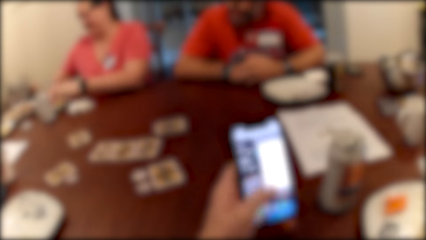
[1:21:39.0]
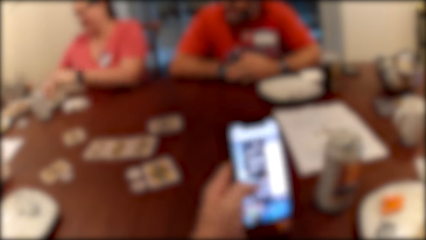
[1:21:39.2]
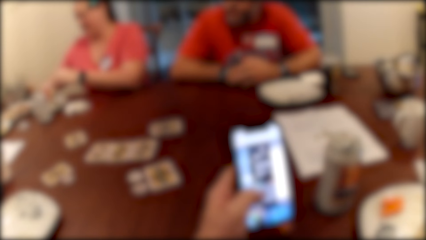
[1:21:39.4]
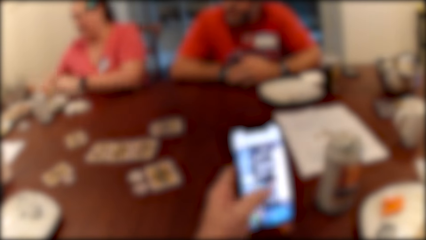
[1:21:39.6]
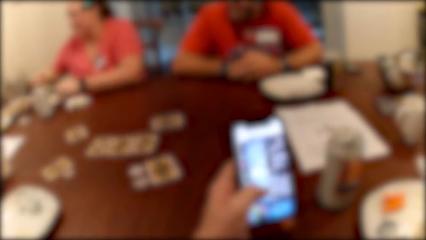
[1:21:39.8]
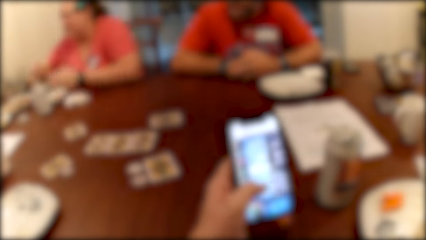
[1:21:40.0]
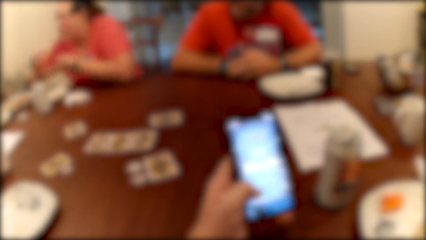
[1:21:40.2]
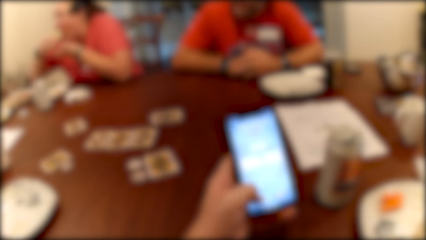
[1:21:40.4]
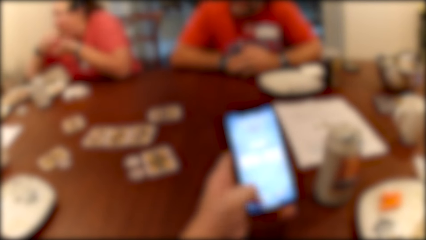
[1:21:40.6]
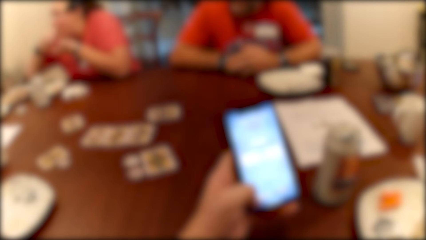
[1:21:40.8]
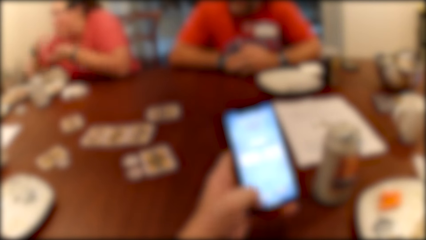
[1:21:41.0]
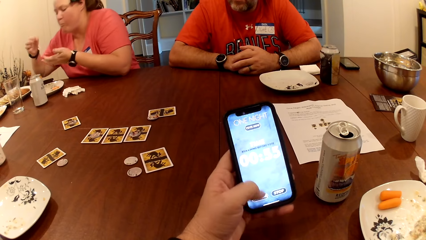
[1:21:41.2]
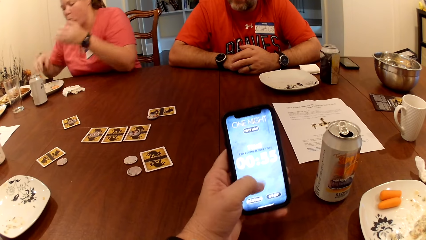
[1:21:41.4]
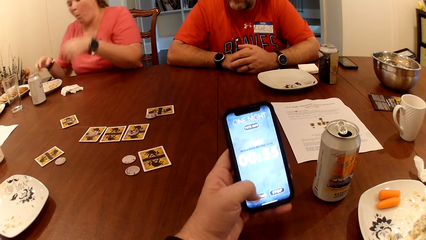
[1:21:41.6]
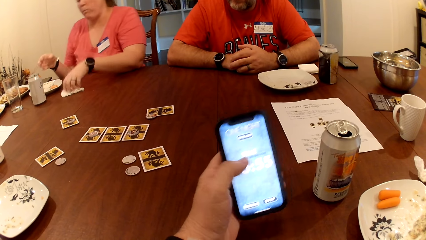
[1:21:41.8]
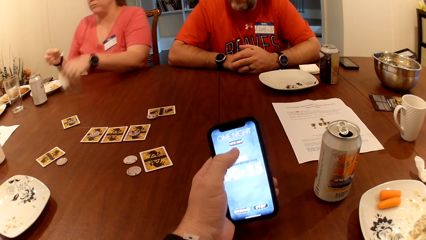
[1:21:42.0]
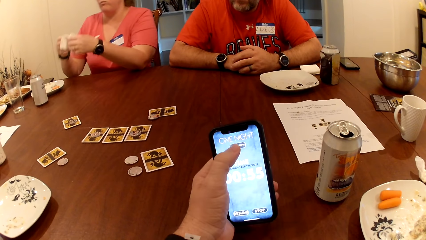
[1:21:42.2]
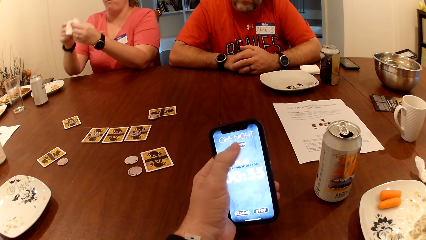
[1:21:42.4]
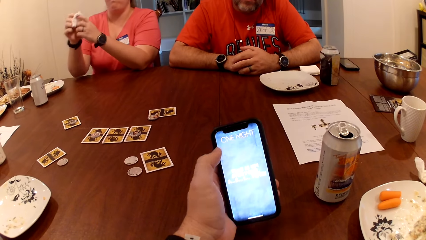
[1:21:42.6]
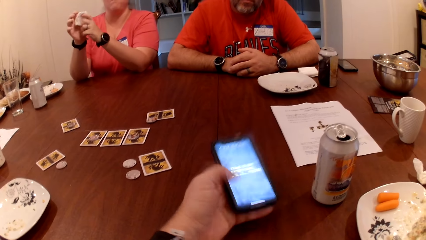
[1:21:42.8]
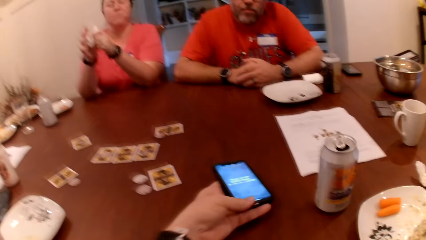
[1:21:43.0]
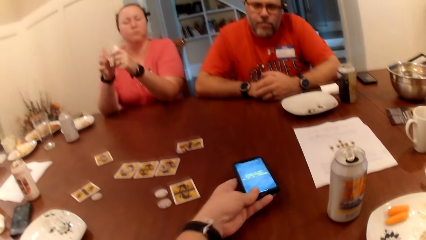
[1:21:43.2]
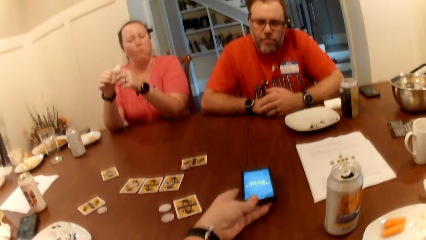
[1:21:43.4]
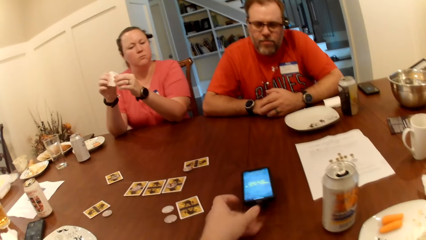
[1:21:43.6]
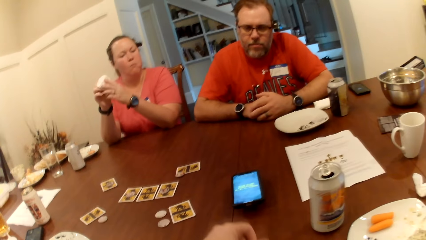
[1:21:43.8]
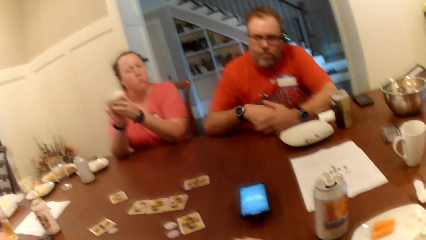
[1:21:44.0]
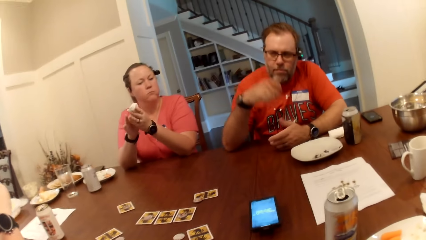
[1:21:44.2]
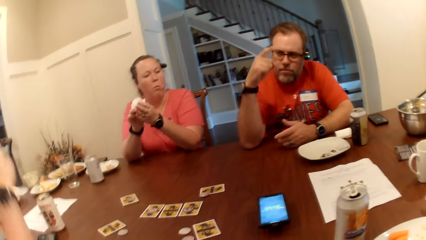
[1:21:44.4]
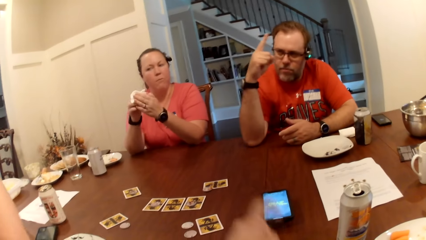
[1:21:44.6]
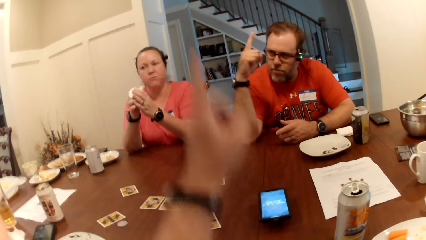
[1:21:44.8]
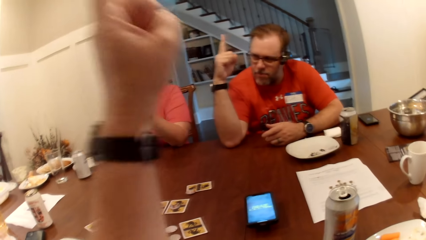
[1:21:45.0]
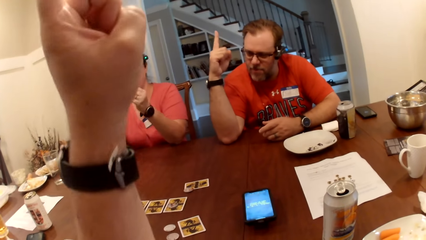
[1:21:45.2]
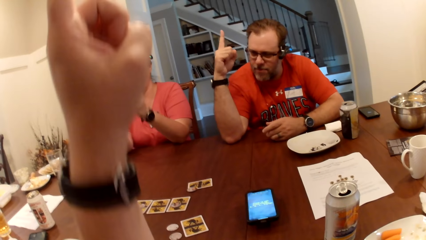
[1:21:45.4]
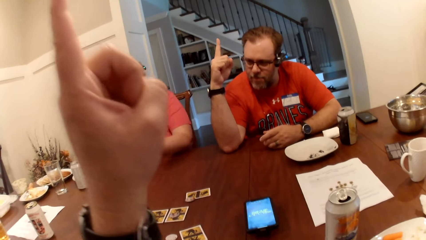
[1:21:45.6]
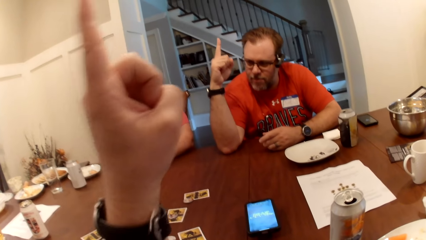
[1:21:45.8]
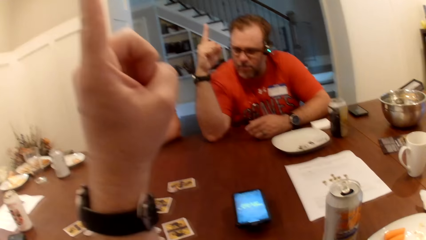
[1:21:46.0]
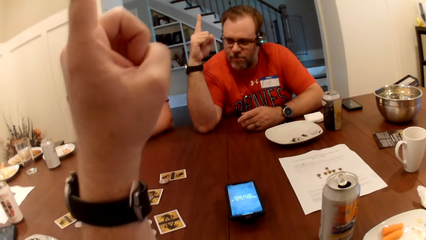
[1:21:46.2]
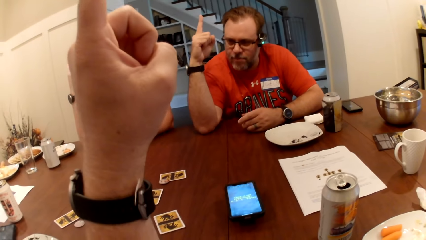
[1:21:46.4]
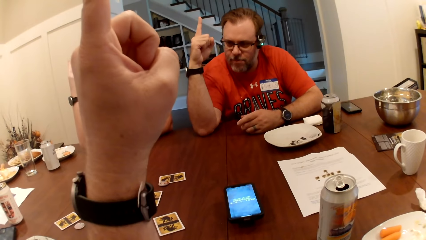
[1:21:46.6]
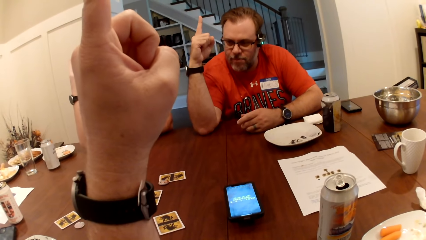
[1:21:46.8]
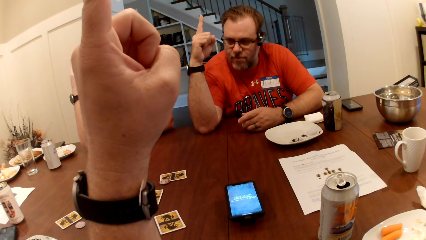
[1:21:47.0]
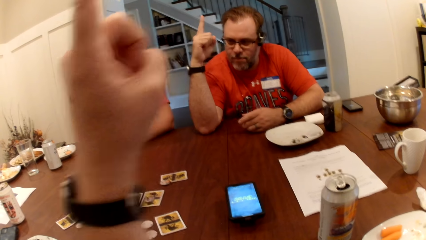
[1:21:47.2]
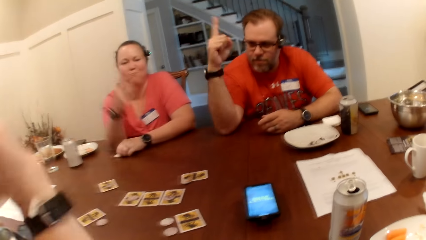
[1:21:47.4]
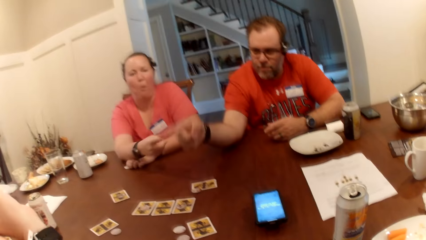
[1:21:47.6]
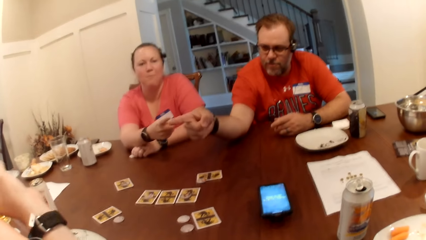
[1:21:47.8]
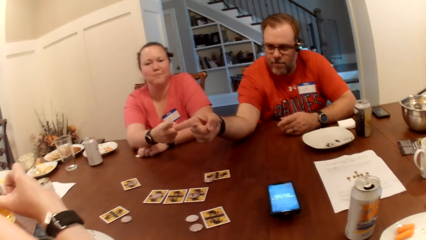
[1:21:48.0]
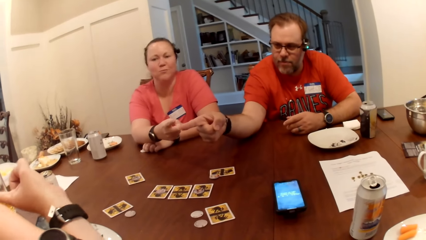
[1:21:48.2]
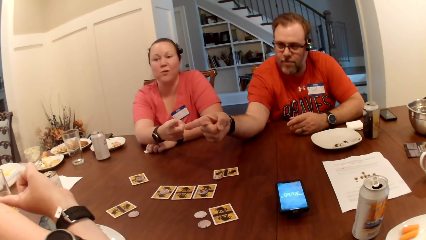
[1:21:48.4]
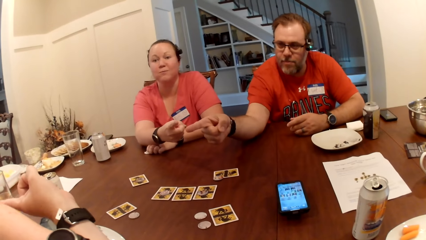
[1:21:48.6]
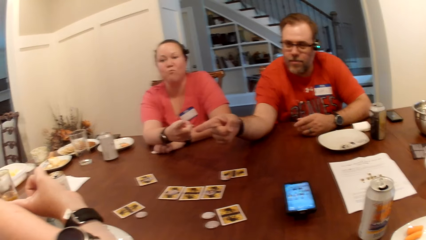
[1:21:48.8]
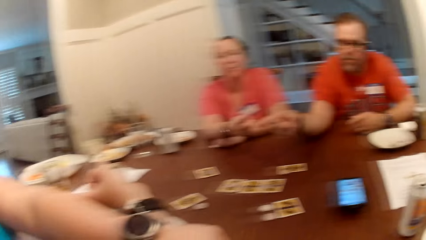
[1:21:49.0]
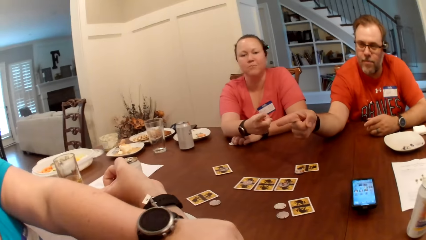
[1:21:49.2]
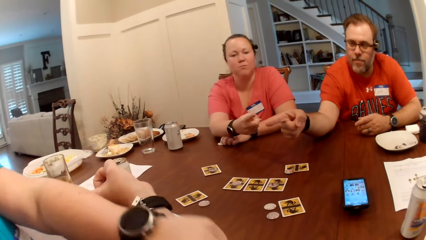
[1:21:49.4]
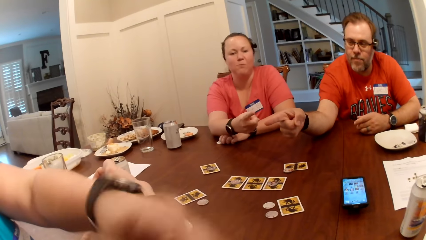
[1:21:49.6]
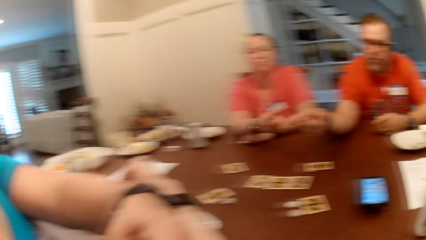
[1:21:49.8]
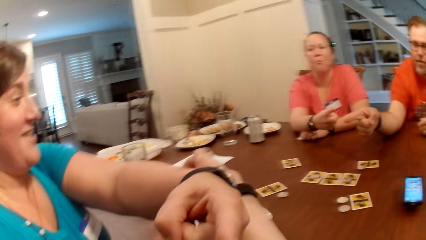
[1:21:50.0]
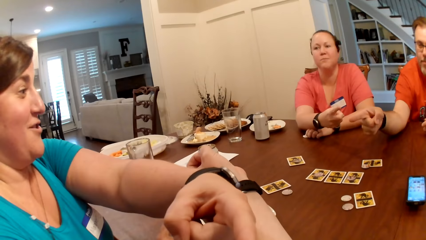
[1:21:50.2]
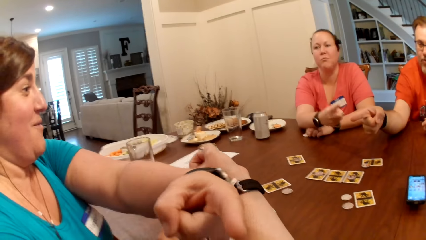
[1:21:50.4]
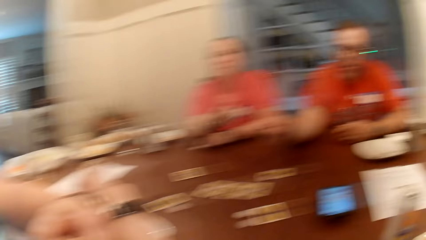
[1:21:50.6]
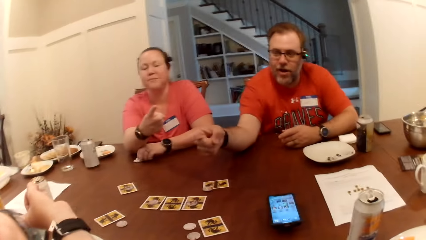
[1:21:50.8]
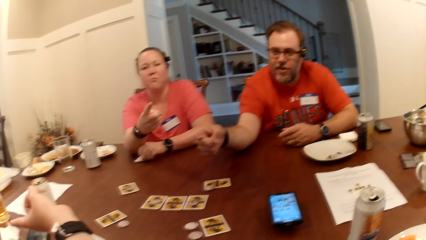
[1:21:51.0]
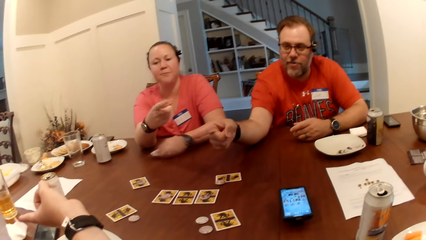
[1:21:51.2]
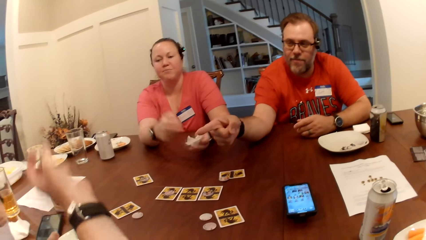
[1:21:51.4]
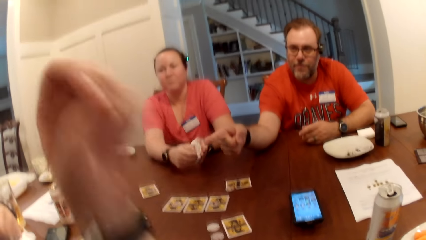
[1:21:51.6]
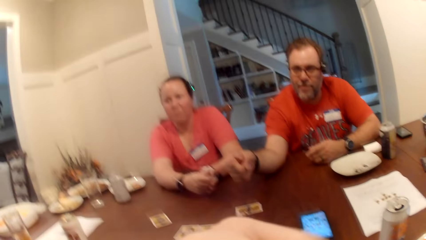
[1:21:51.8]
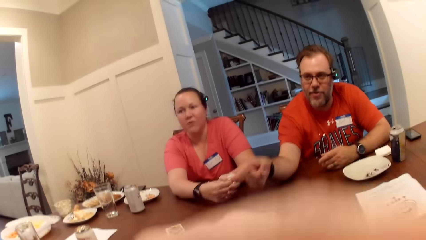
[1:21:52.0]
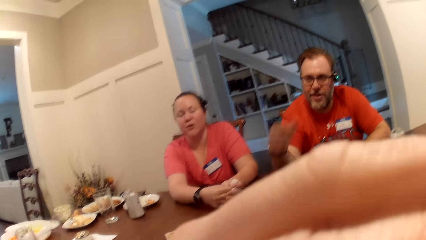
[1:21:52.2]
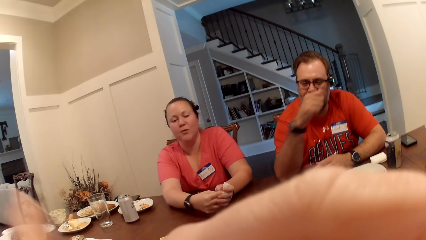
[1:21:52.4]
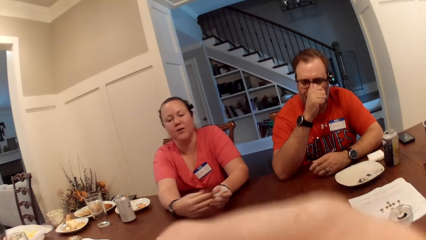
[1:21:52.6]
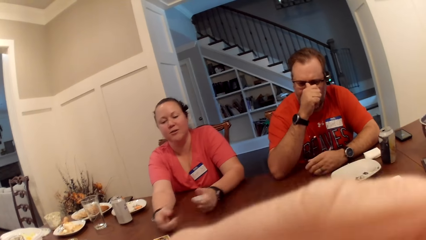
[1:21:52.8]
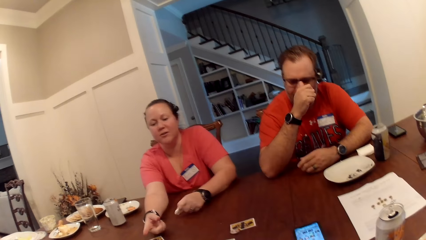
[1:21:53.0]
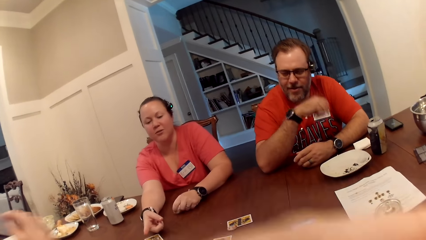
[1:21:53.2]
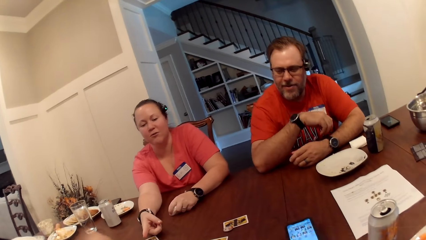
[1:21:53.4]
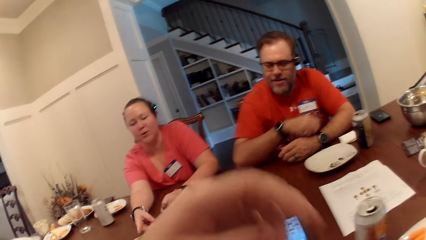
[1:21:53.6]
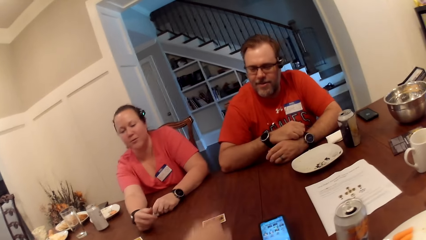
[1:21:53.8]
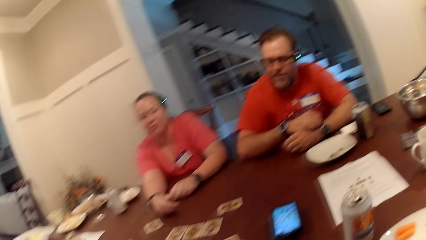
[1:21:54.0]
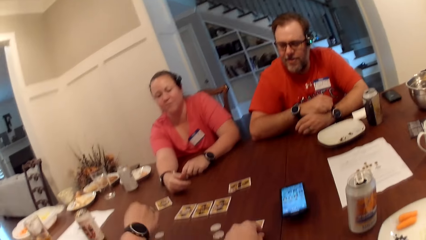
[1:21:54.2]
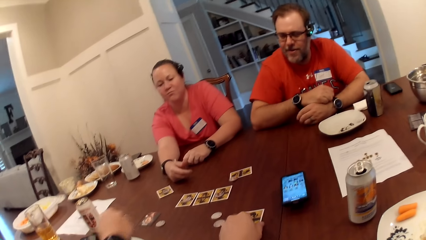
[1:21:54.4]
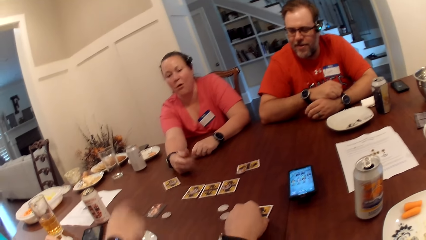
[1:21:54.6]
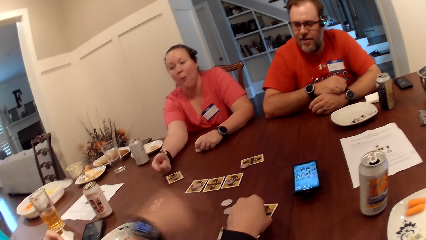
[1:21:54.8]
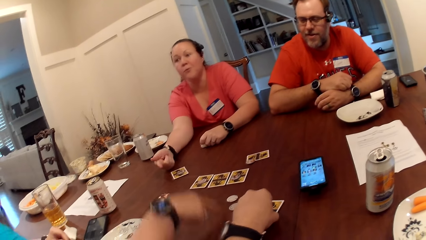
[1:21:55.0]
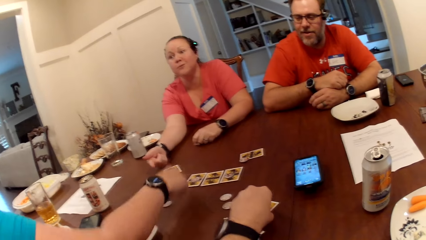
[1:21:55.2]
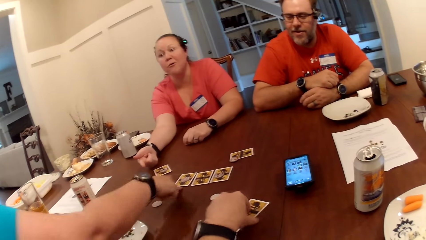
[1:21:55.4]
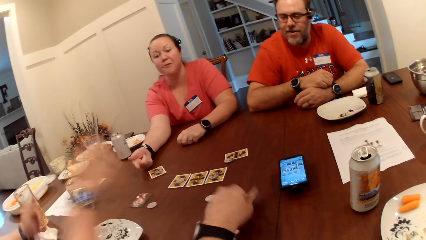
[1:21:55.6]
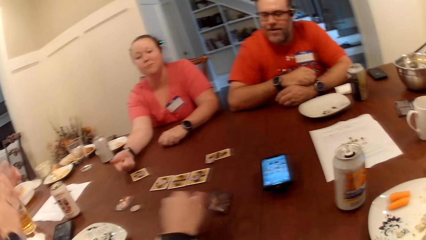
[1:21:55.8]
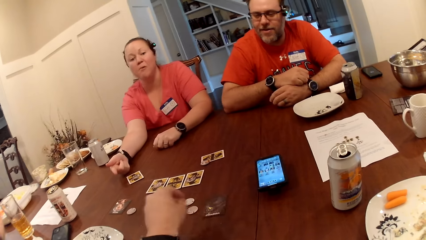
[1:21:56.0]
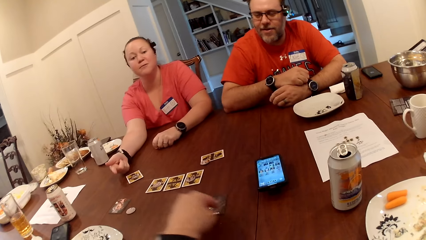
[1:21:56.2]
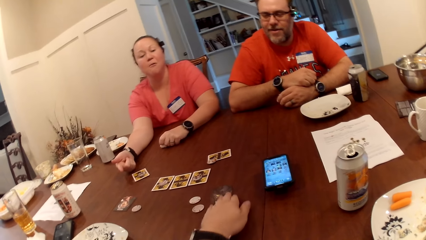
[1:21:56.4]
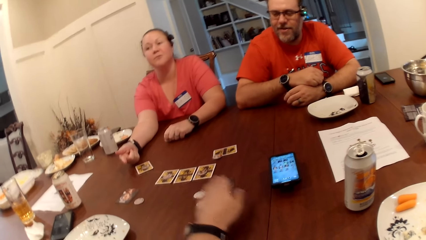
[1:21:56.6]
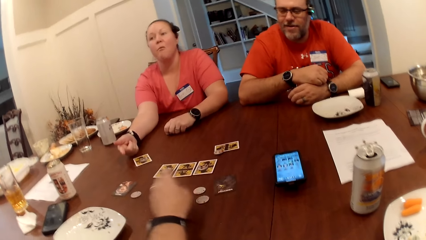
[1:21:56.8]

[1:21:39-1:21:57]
The woman eats the nachos in her right hand. She picks up a tissue with her left hand on the table. The camera wearer uses the phone. The woman cleans her fingers with the tissue paper. The camera wearer drops the phone on the table with his left hand and raises his left hand. The man raises his right hand. The camera wearer listens to the phone. The woman raises her right hand. The camera wearer points to another woman with his left hand. The man points to the other woman with his left hand. The first woman points to the camera wearer with her right hand. The other woman points to the camera wearer. The first woman cleans her hands with the tissue paper. The man adjusts his glasses with his right hand. The first woman points to a card with her right hand. The camera wearer plays the cards. He flips a card with his left hand. The other woman taps the table with her right hand. The camera wearer moves the card on the table with his left hand.
